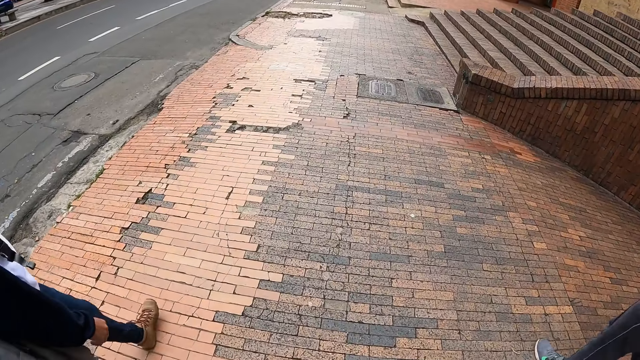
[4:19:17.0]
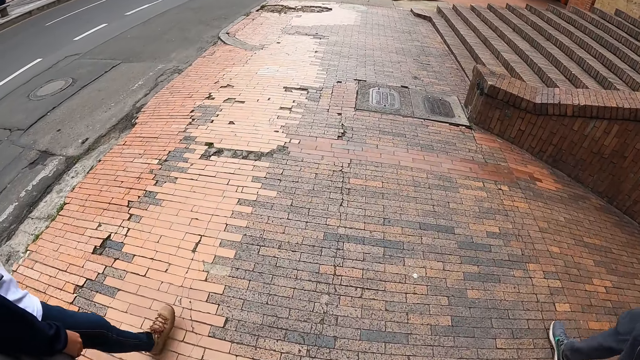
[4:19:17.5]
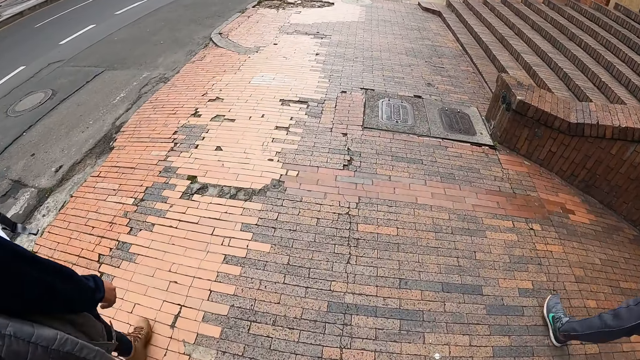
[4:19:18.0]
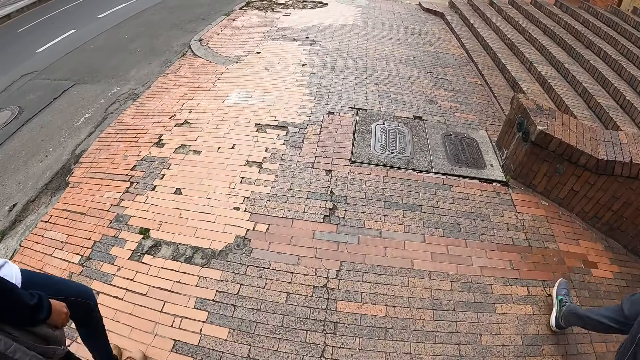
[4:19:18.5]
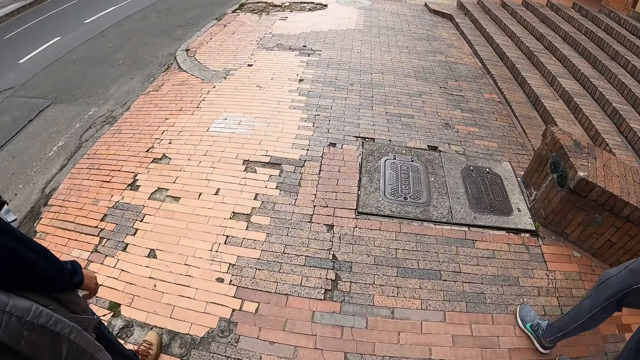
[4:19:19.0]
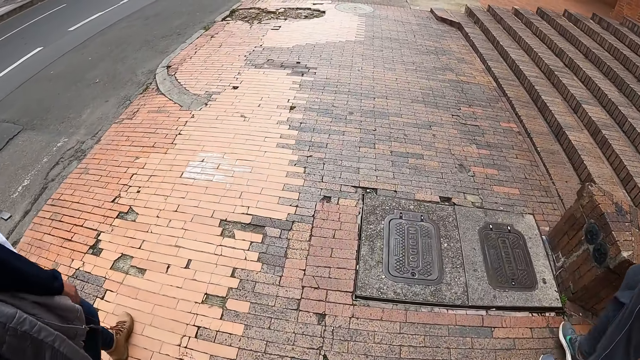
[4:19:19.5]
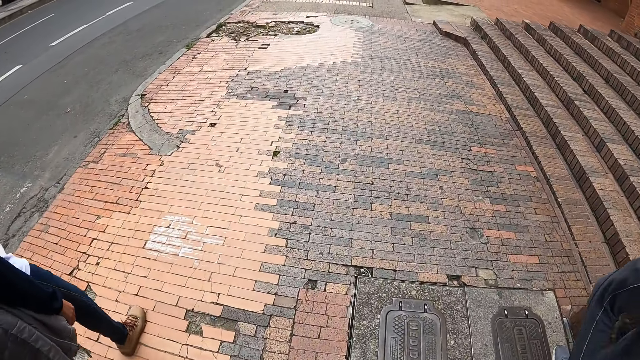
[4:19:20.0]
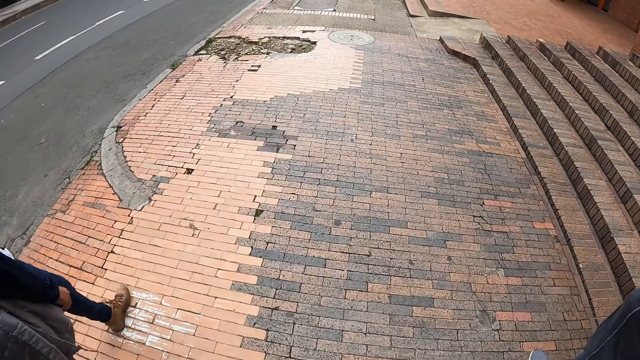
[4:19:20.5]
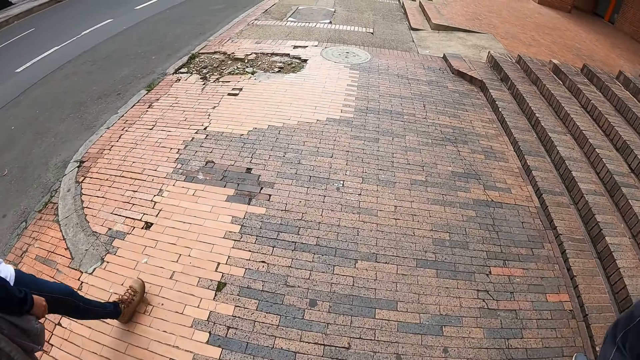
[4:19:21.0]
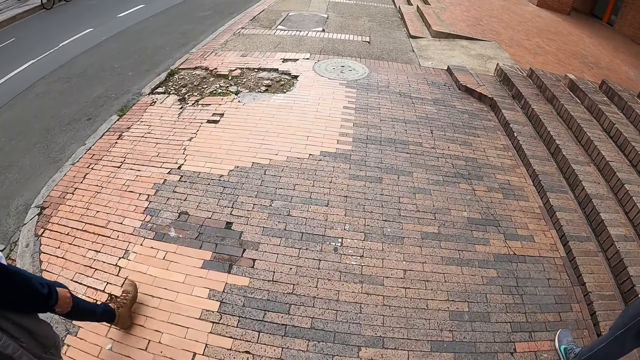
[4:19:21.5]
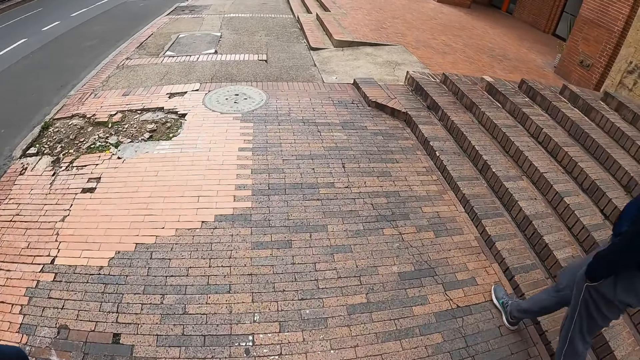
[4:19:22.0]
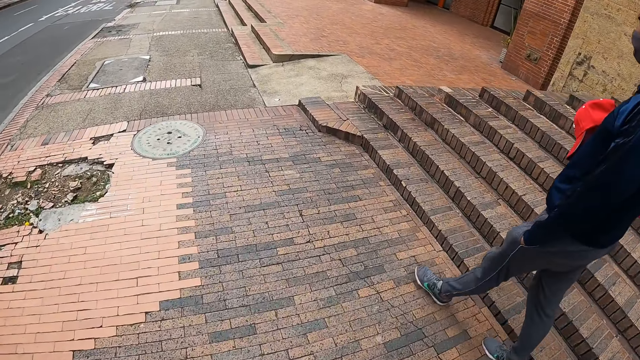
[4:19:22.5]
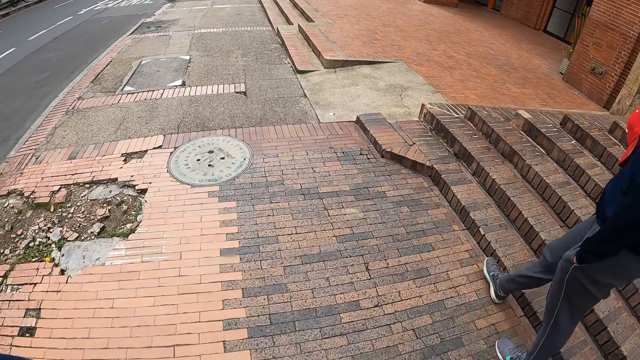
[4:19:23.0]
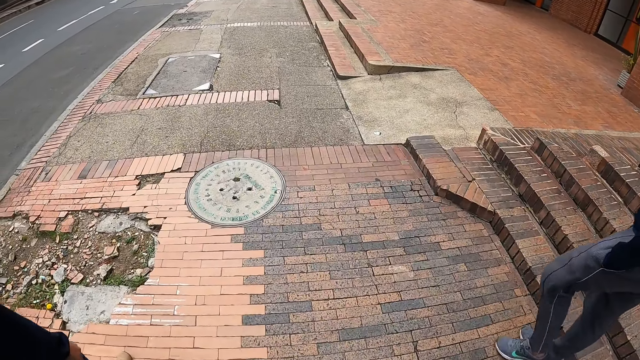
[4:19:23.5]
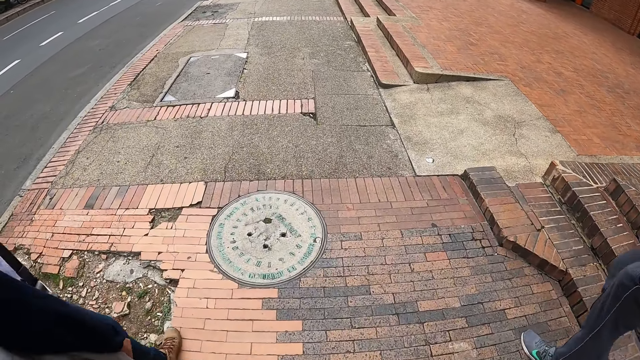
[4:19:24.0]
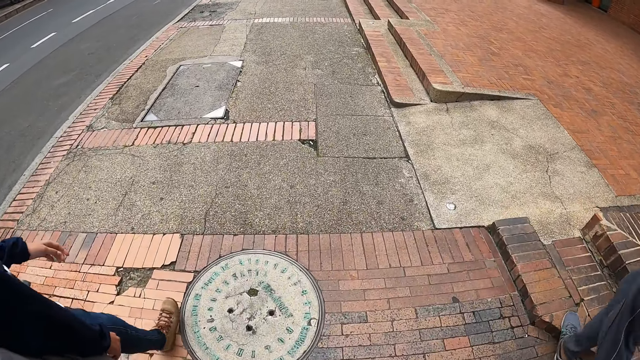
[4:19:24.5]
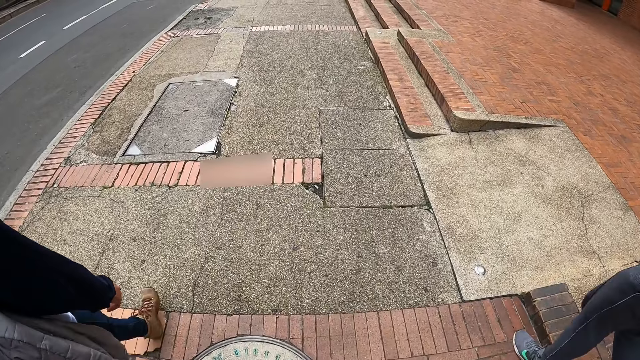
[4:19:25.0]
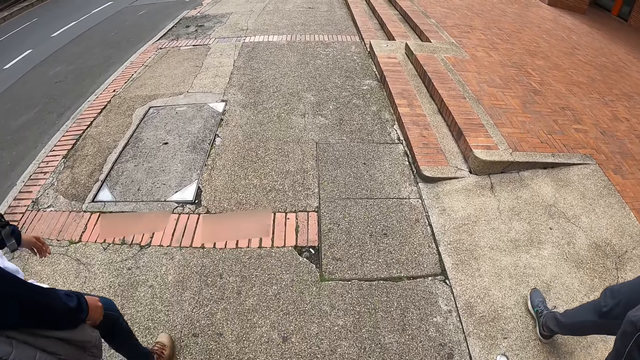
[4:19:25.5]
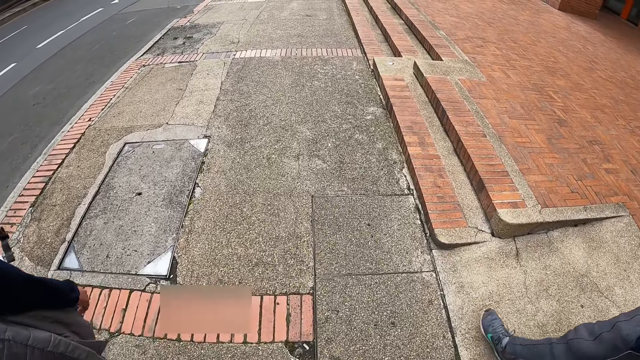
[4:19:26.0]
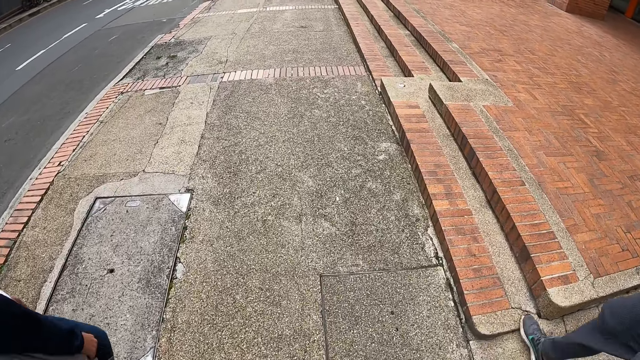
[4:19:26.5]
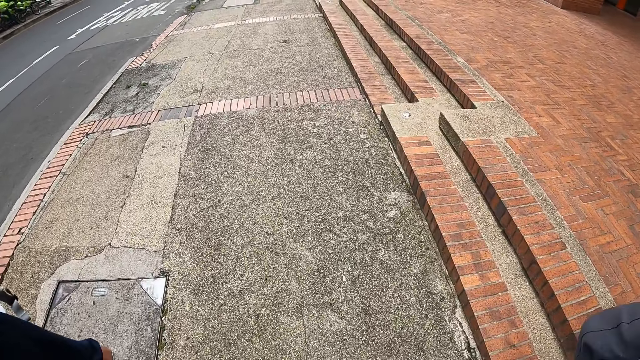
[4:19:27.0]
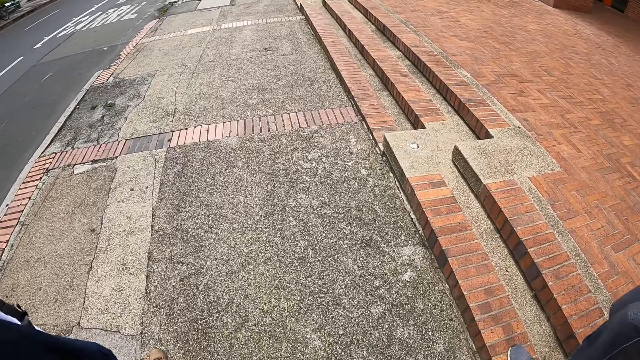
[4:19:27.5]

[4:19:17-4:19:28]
The camera wearer walks around.

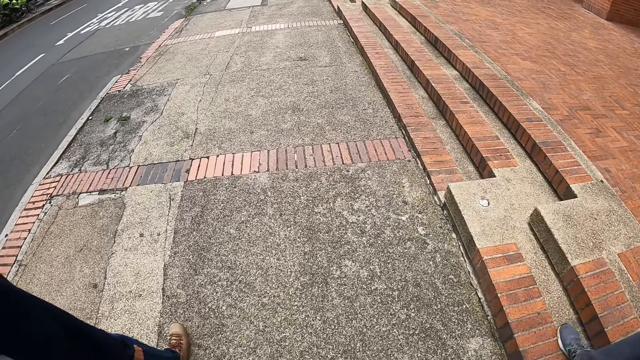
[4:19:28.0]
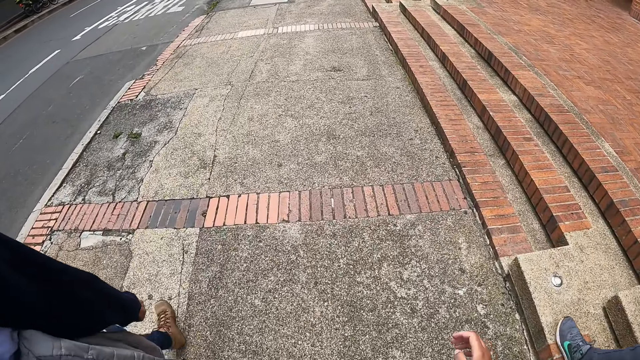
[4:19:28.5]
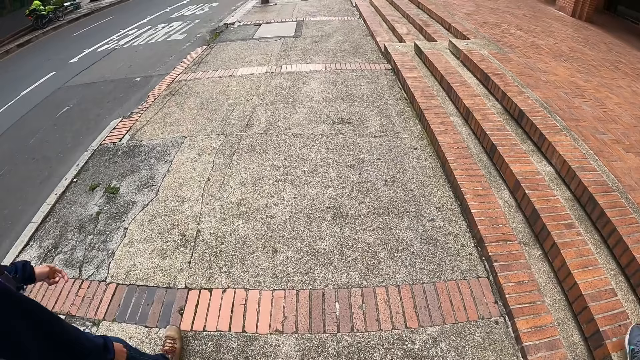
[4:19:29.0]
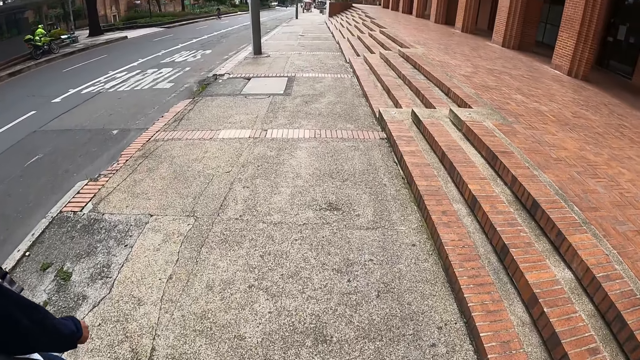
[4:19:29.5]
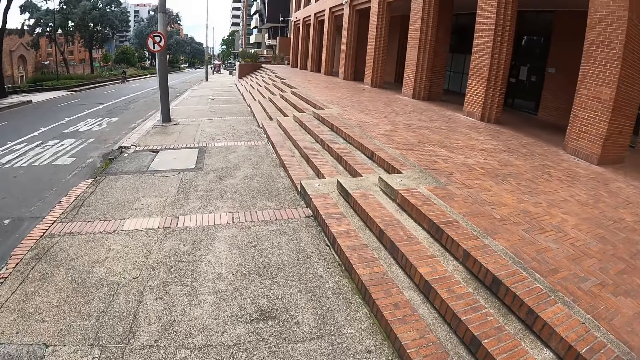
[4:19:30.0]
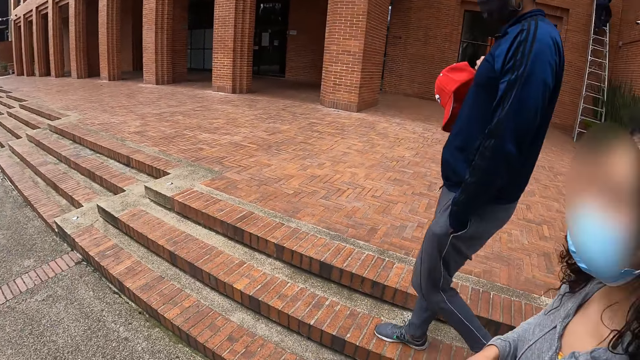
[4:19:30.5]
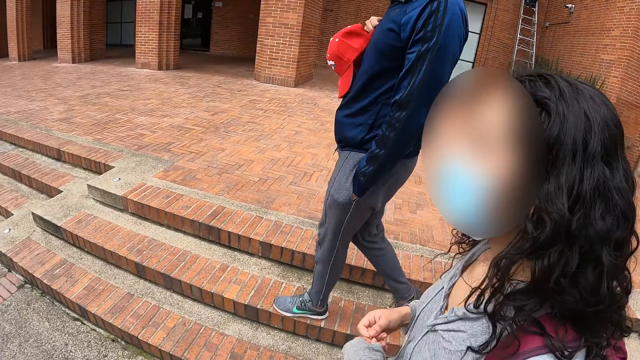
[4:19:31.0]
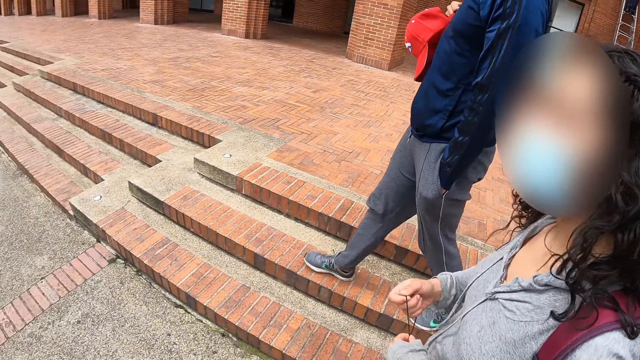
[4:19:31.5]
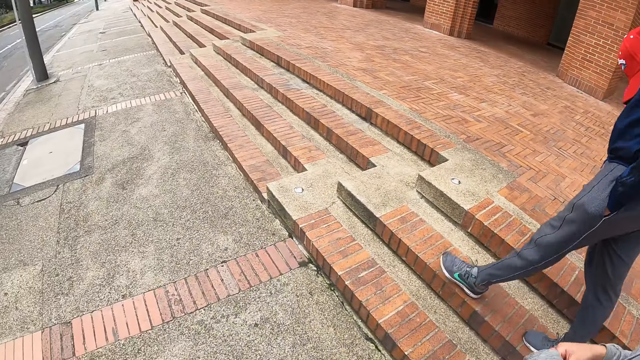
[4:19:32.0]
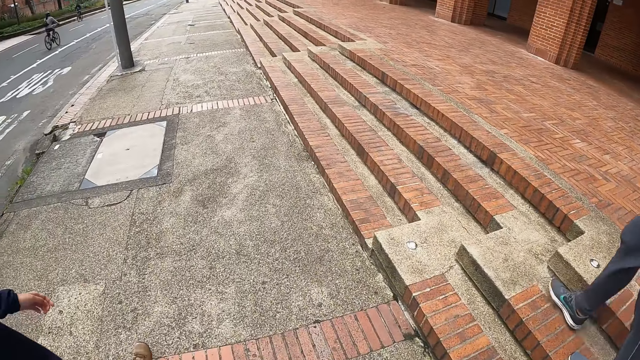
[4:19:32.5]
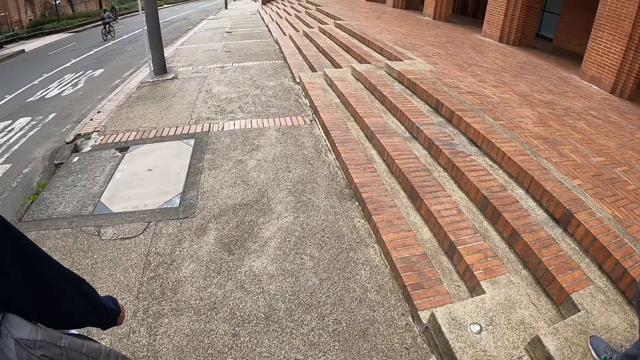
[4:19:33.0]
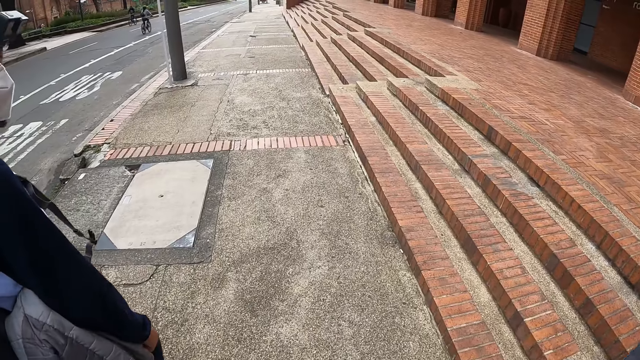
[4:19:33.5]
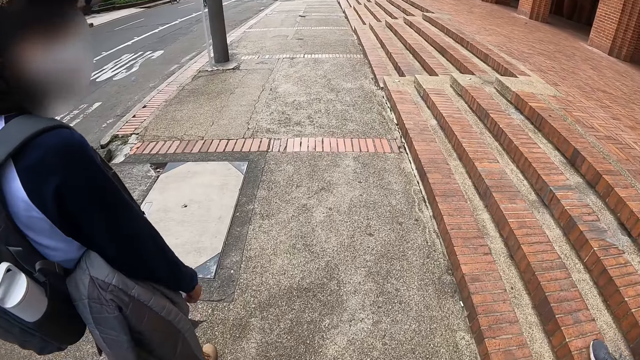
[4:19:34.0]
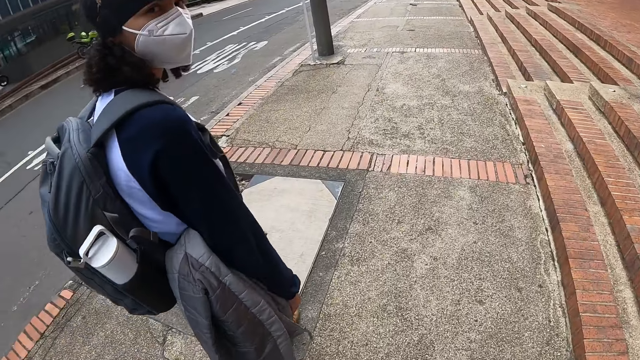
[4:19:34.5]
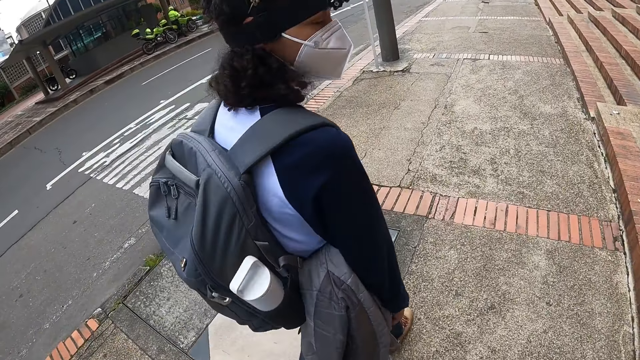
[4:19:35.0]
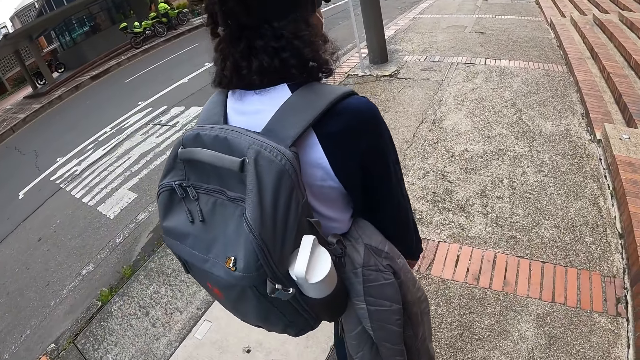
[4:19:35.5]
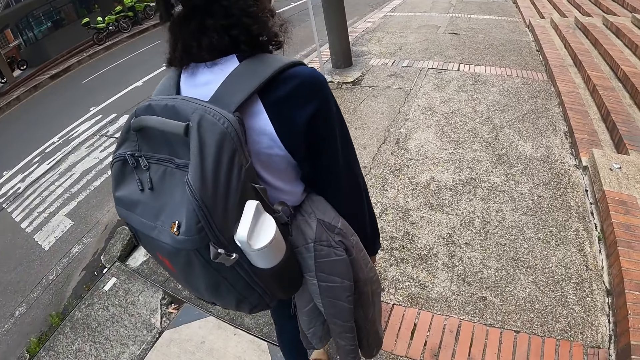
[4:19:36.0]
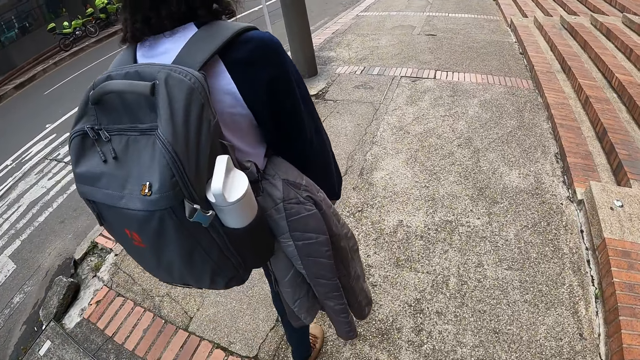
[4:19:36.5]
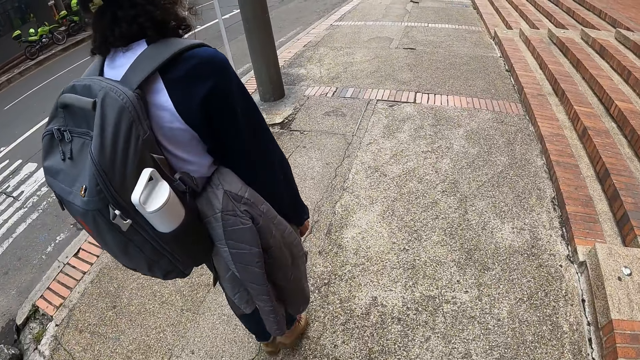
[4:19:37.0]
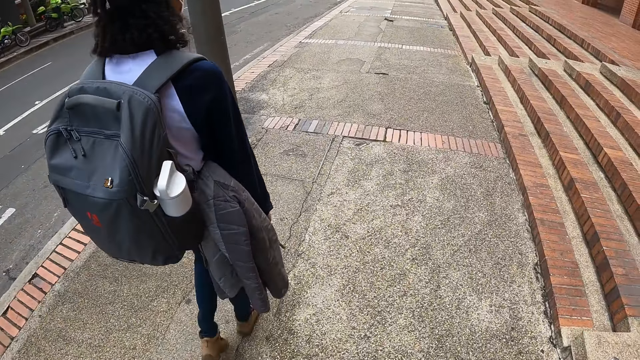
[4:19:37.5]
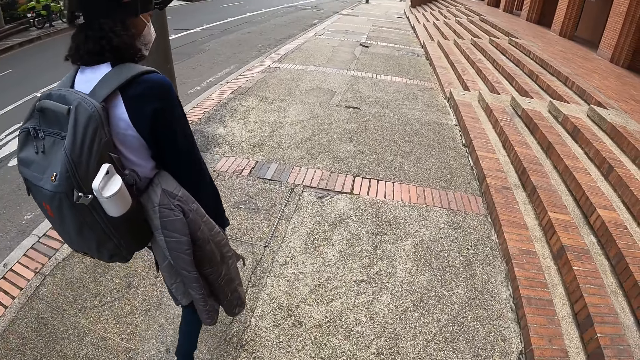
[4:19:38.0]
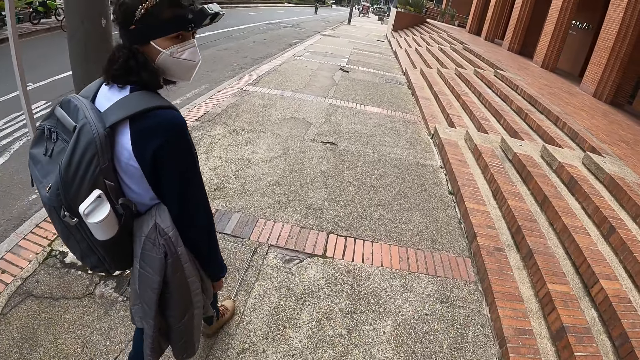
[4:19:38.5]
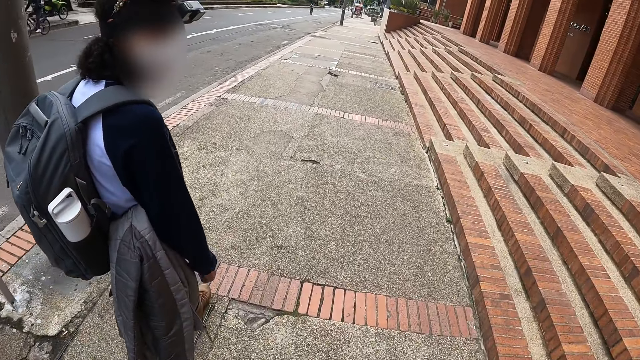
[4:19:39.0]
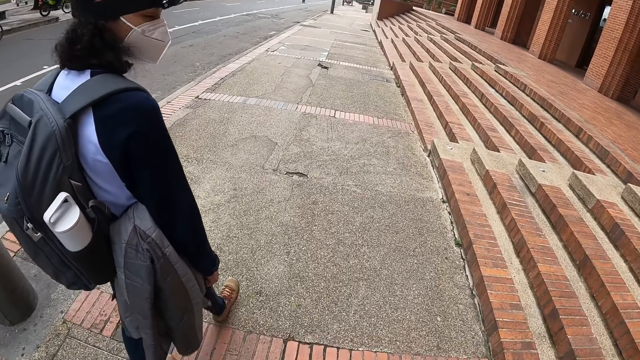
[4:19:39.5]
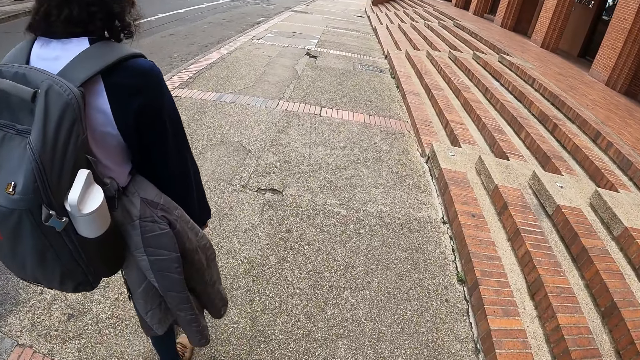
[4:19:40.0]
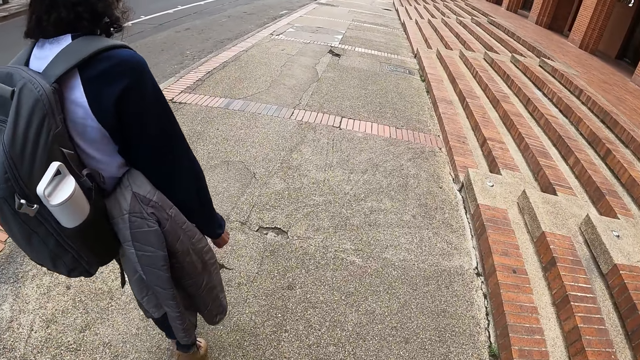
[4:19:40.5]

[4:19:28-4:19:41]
The camera wearer looks around. They walk around.
